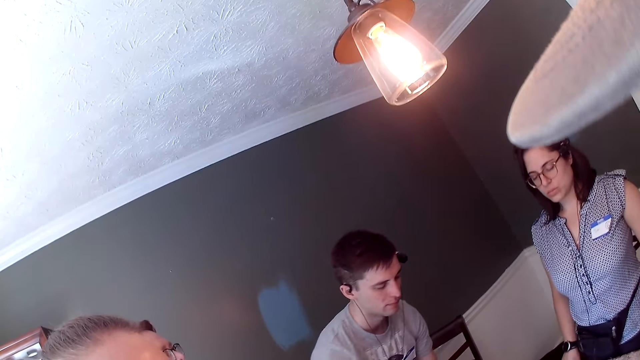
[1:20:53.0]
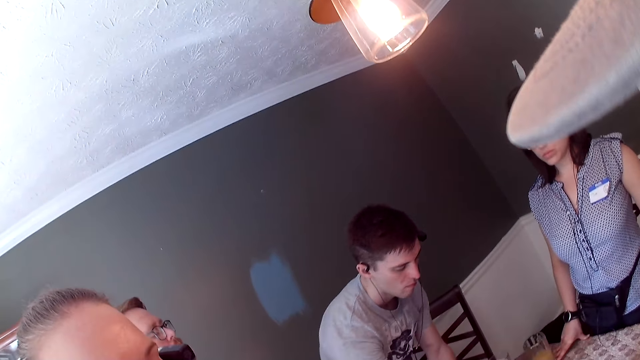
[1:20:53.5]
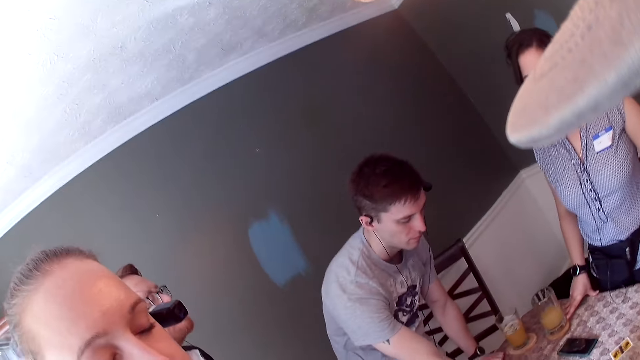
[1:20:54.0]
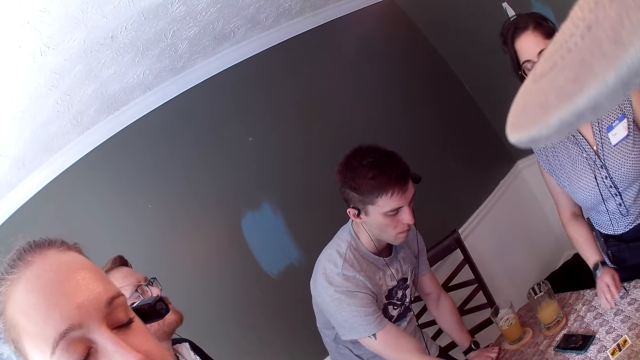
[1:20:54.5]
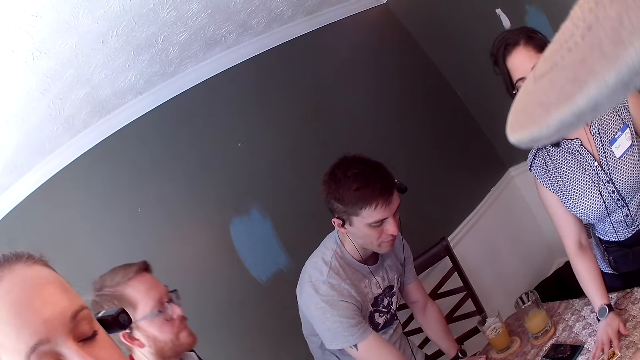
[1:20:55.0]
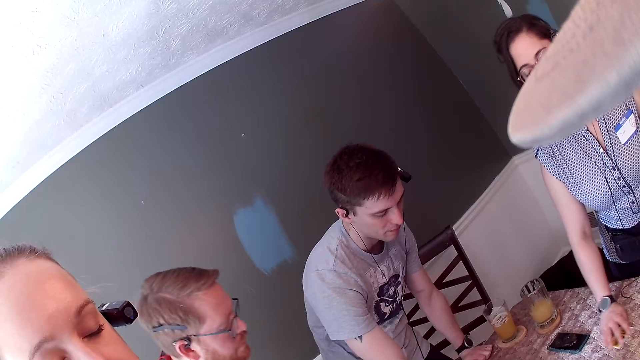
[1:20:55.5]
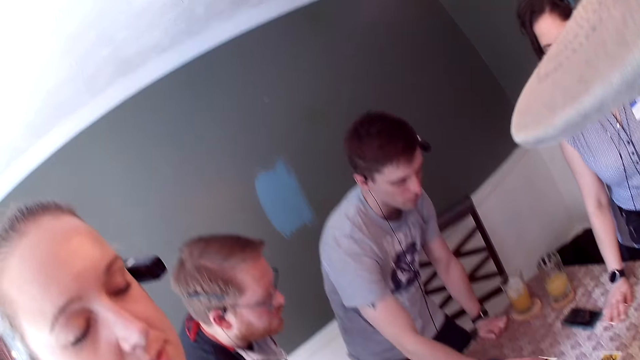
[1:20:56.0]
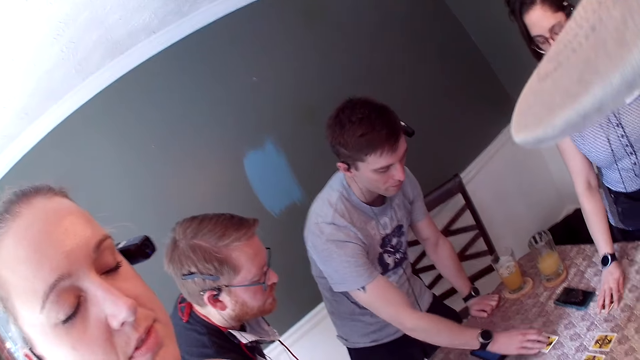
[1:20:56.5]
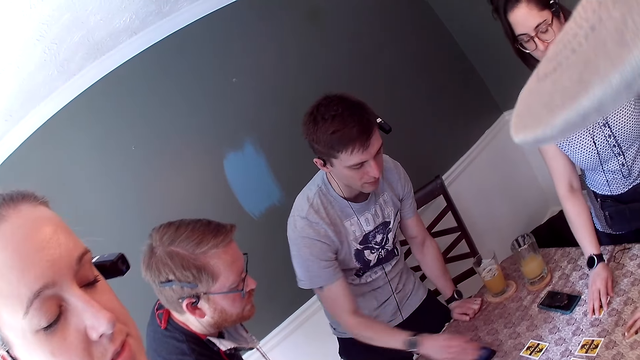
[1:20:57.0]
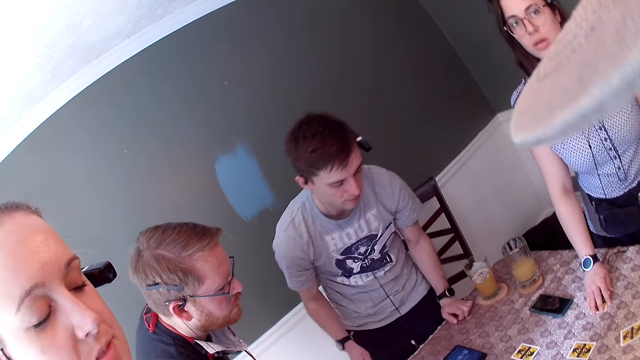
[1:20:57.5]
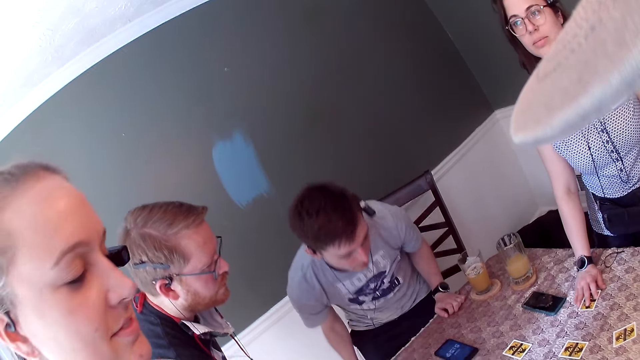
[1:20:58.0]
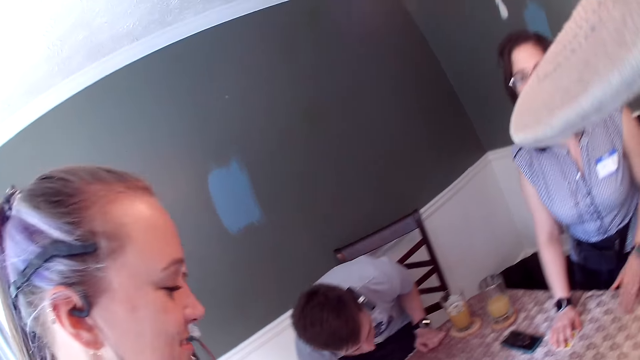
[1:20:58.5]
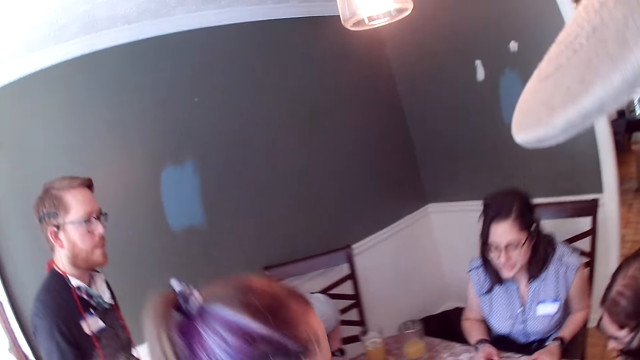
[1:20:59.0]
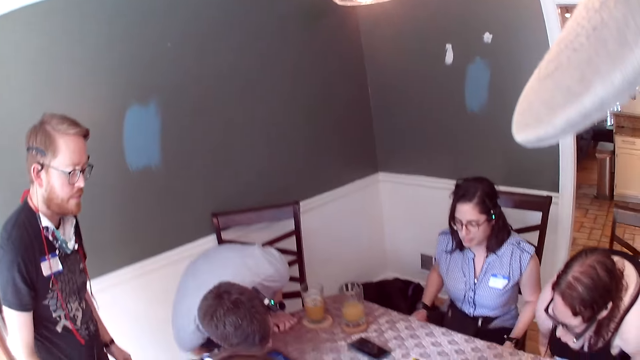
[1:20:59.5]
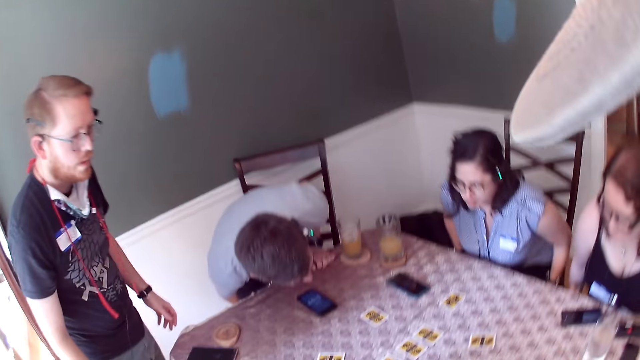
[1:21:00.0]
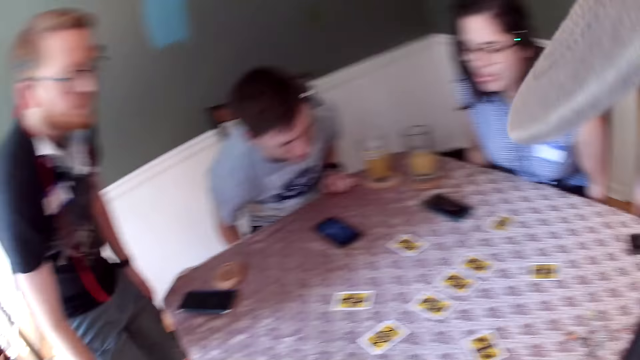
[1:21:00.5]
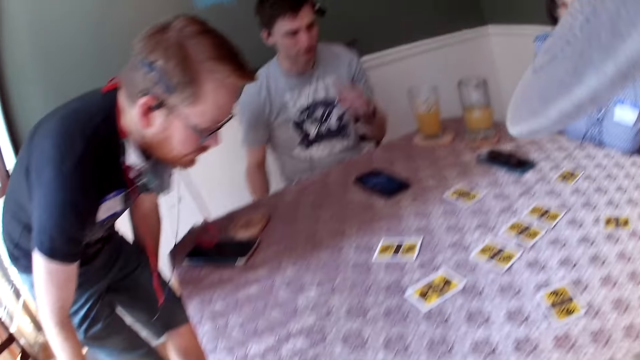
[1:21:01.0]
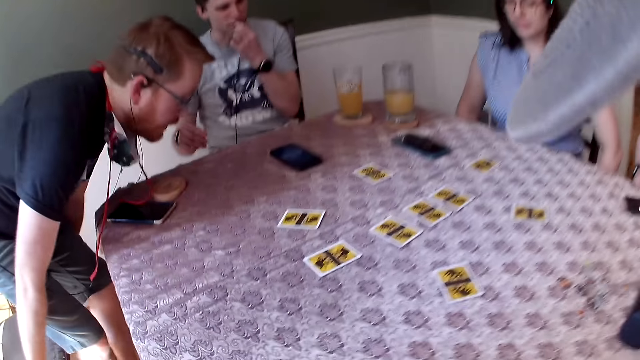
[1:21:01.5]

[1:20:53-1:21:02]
A man moves a card on the table with his right hand. A woman moves a card on the table with her right hand.

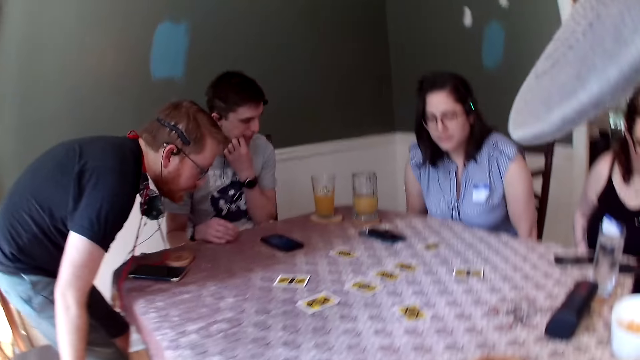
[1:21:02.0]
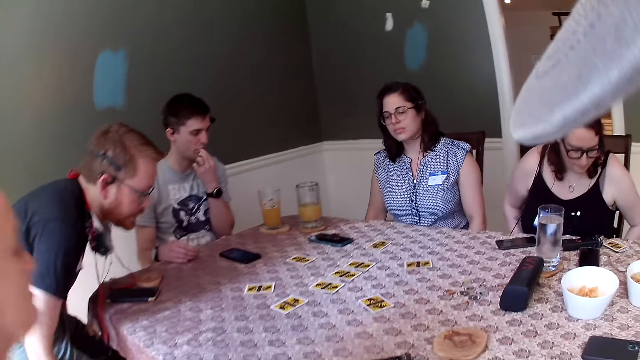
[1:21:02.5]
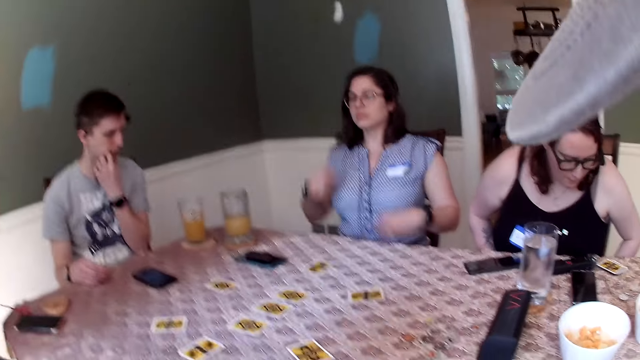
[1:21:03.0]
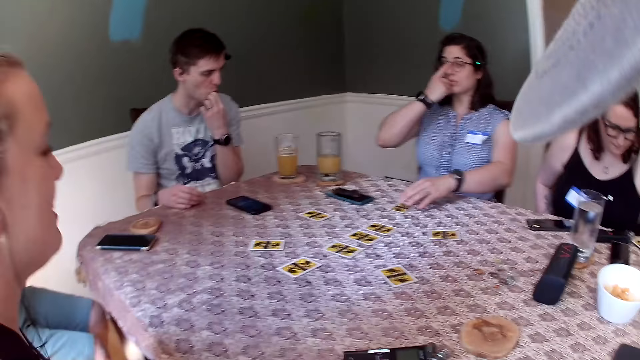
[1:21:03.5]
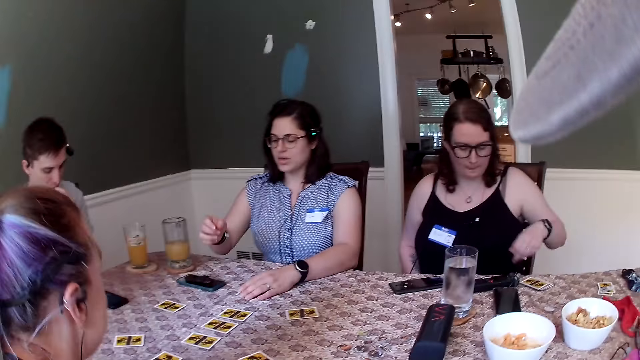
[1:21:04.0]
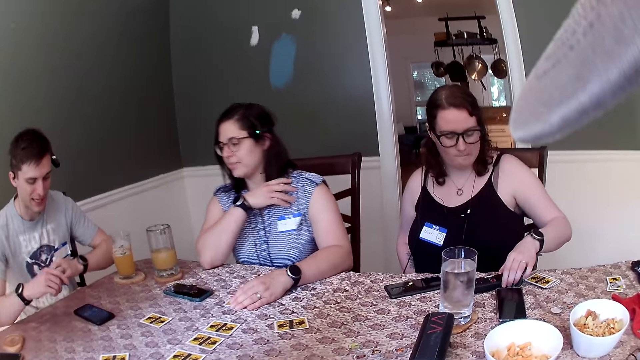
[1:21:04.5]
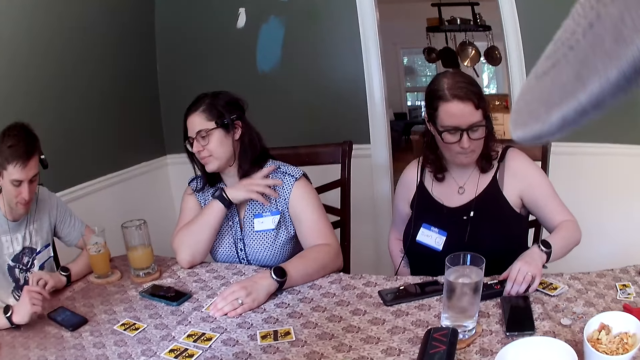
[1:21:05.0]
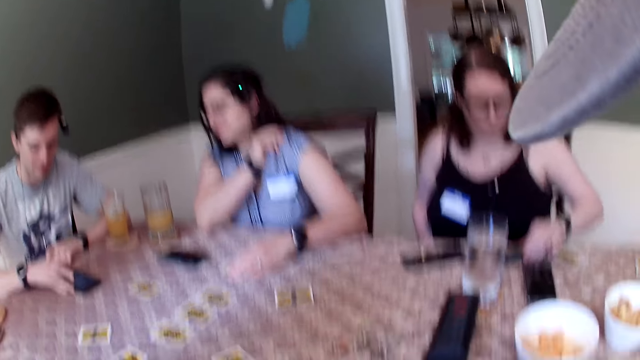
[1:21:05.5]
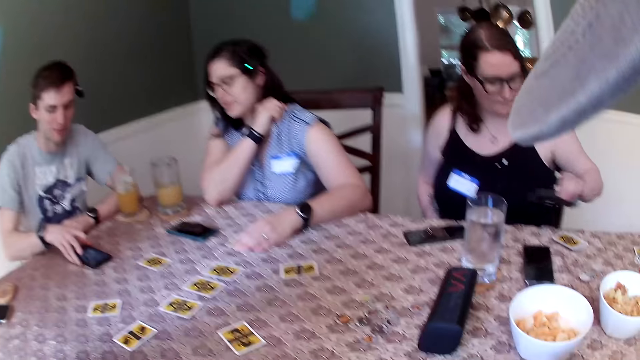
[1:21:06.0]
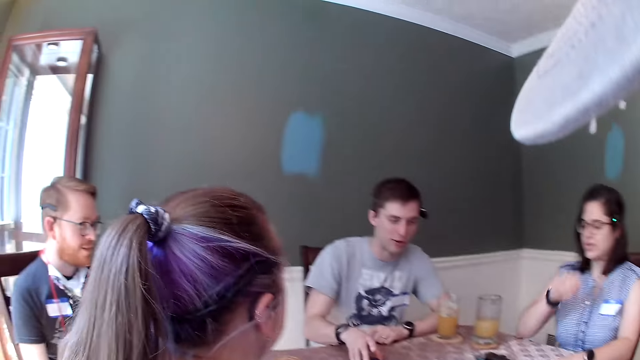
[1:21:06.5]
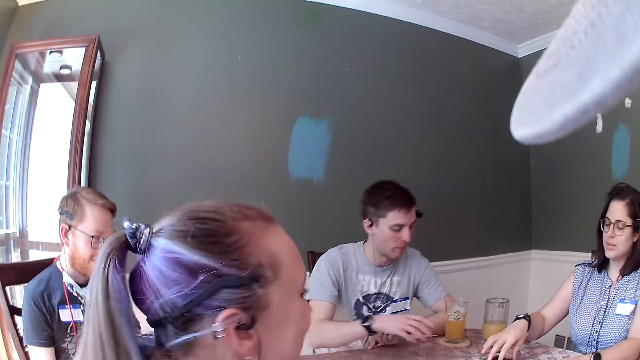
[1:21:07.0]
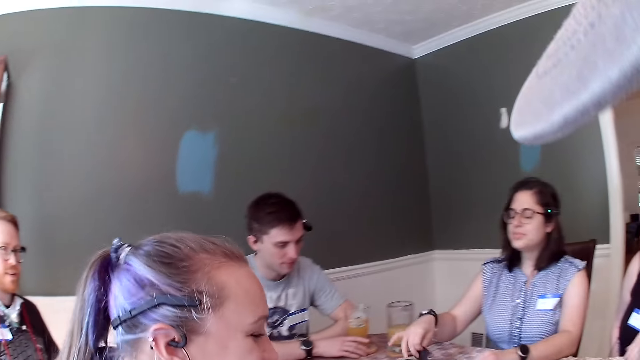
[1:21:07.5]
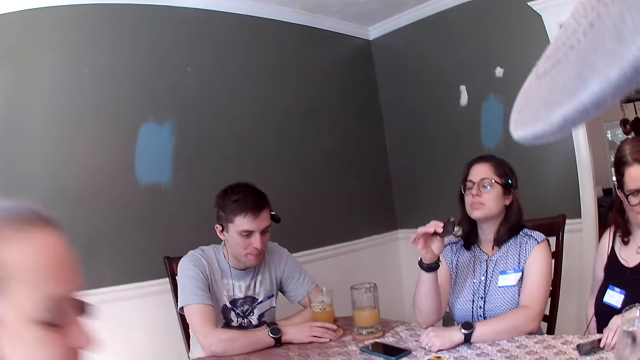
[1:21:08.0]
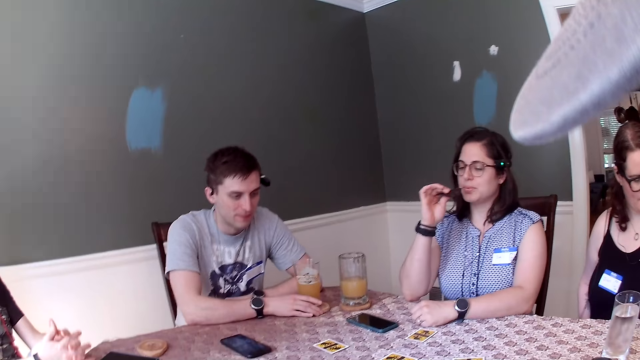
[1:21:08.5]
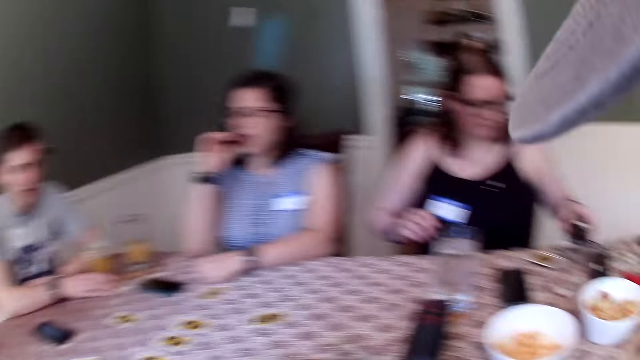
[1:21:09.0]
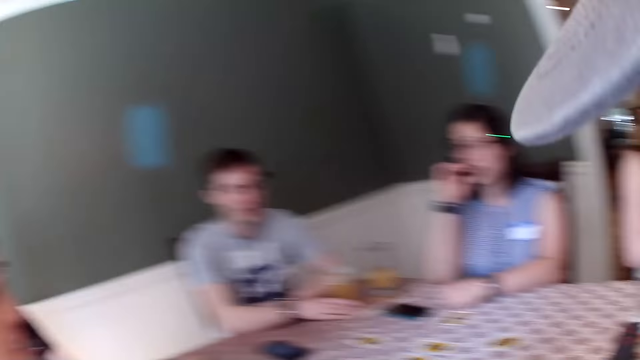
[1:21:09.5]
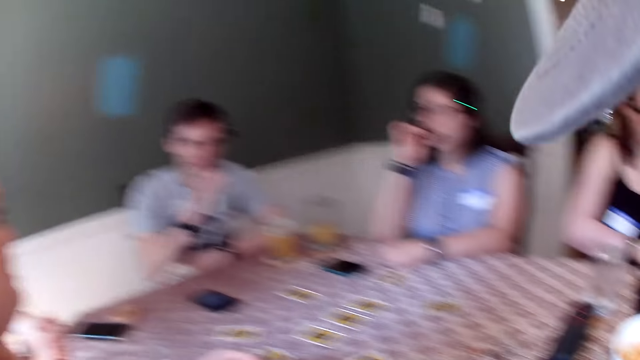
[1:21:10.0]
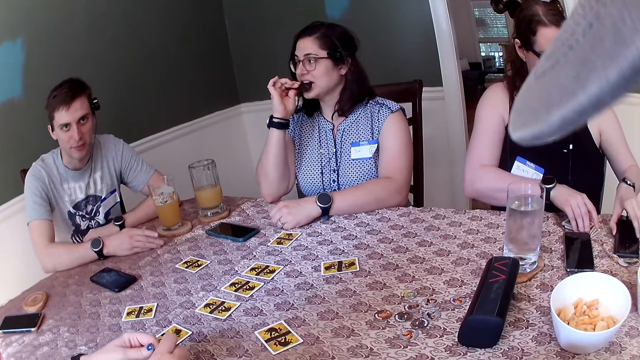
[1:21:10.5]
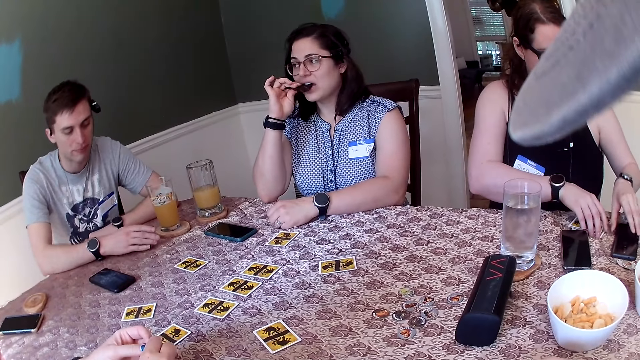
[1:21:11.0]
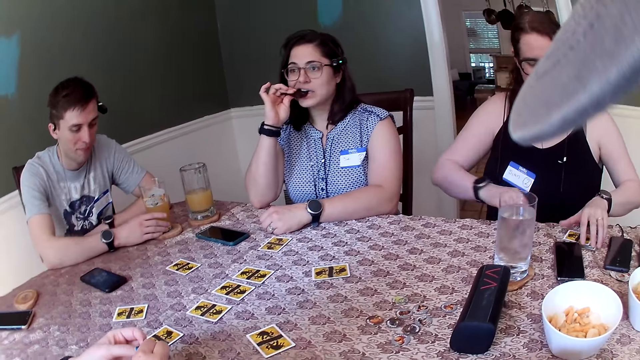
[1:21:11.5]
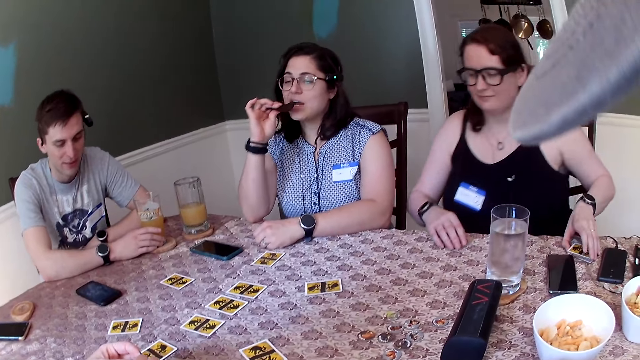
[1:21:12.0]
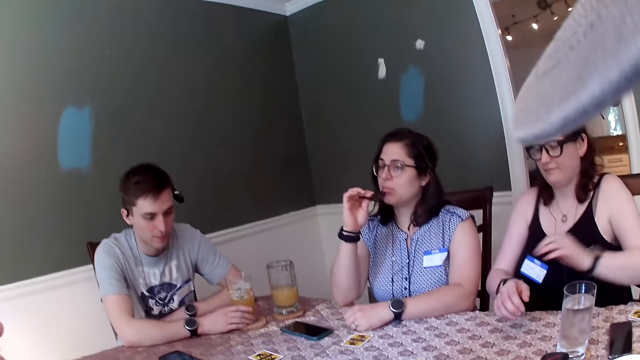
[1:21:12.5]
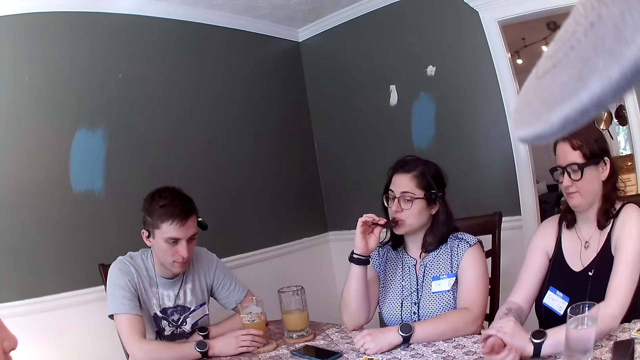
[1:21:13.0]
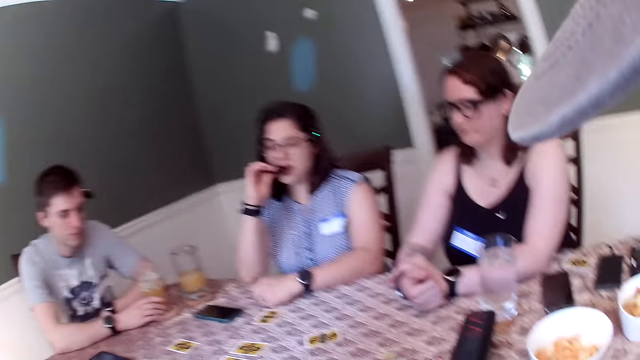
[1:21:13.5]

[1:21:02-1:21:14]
A woman adjusts the camera on her face with her right hand. Another woman picks a speaker from the table with her left hand. A man moves the phone on the table with his right hand. The first woman picks a cookie from the table with her right hand. The other woman picks the phone from the table with her left hand. The first woman puts the cookie in her right hand into her mouth. The other woman adjusts cards on the table with her left hand and drops the phone on the table with her left hand.
